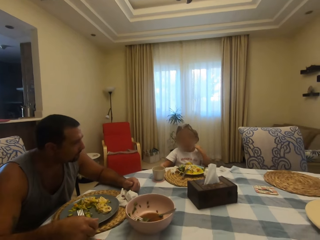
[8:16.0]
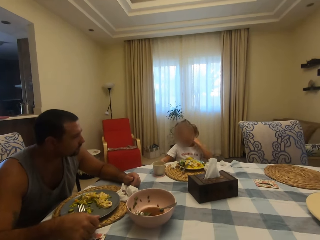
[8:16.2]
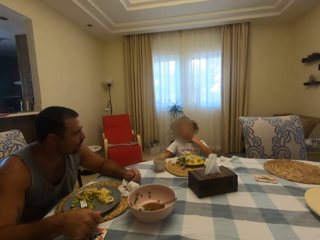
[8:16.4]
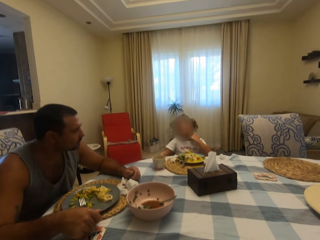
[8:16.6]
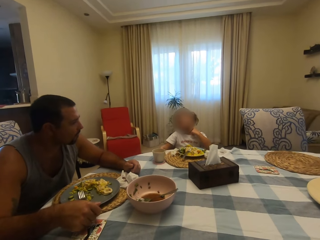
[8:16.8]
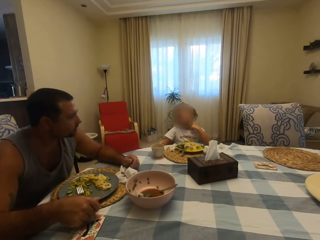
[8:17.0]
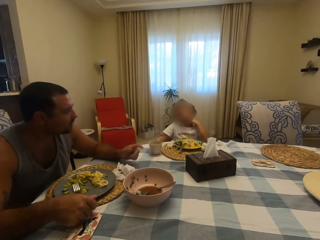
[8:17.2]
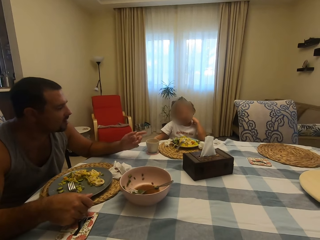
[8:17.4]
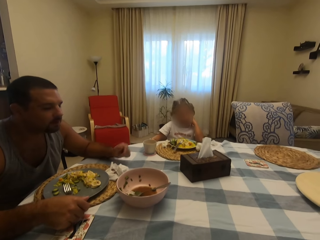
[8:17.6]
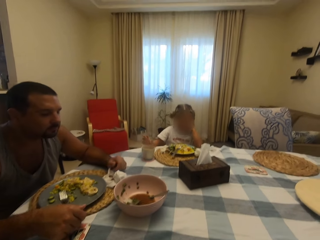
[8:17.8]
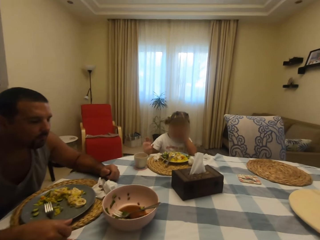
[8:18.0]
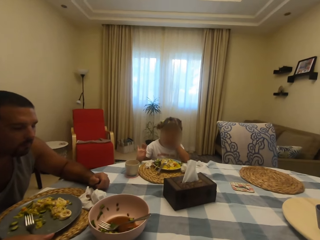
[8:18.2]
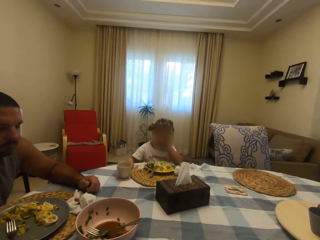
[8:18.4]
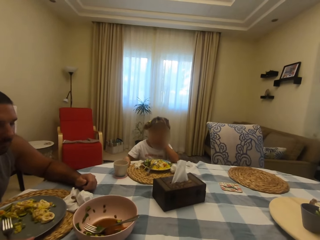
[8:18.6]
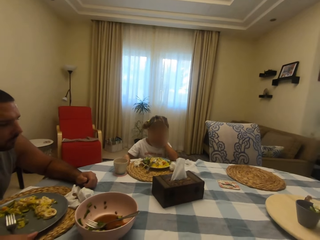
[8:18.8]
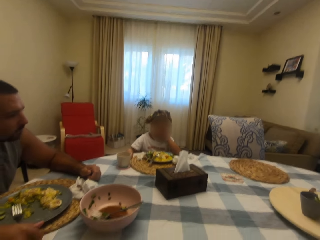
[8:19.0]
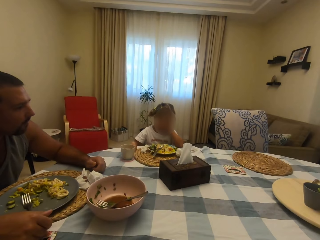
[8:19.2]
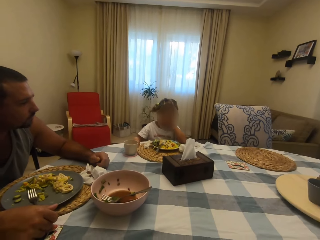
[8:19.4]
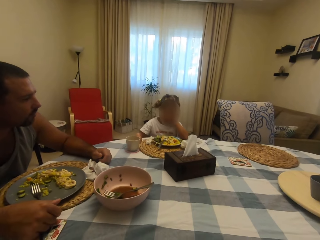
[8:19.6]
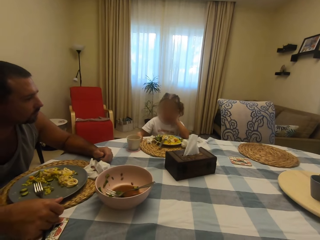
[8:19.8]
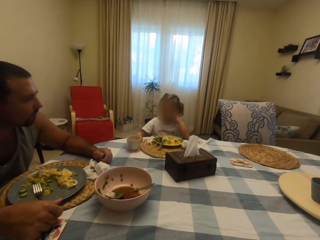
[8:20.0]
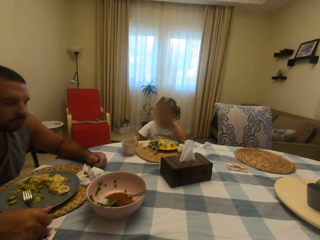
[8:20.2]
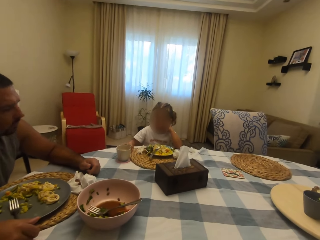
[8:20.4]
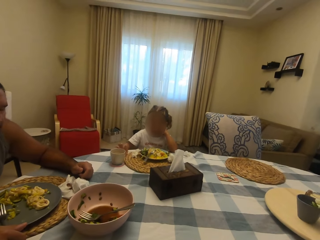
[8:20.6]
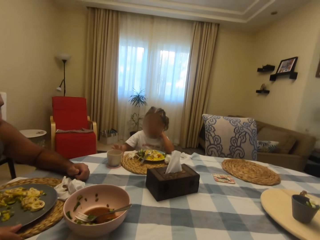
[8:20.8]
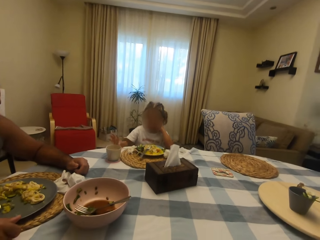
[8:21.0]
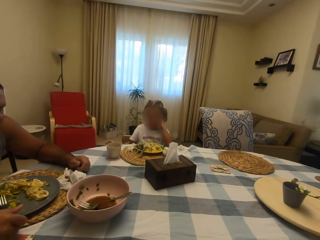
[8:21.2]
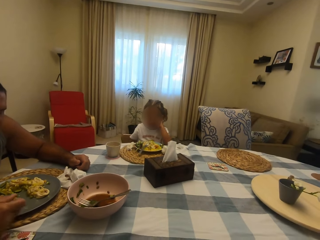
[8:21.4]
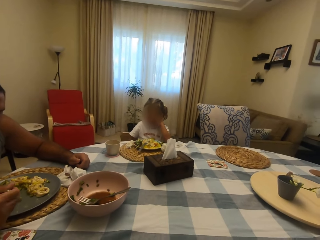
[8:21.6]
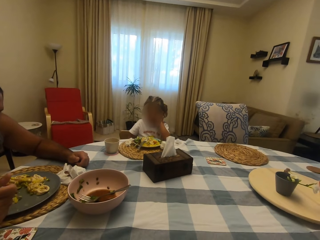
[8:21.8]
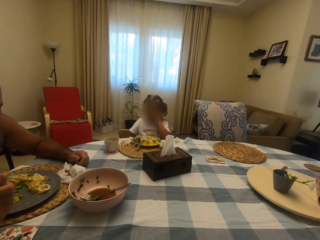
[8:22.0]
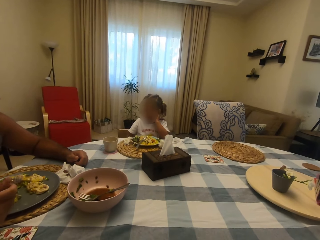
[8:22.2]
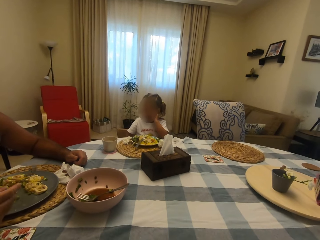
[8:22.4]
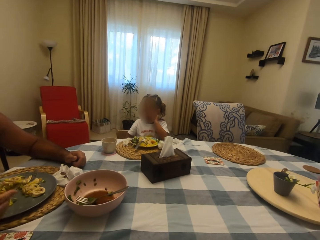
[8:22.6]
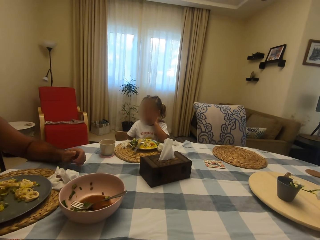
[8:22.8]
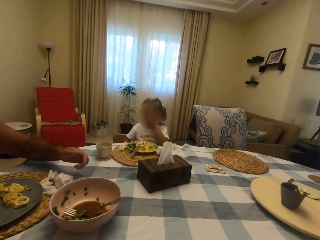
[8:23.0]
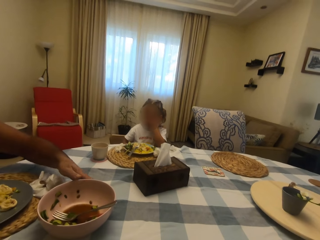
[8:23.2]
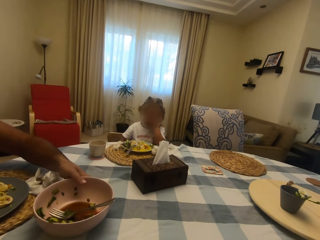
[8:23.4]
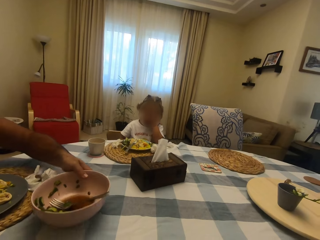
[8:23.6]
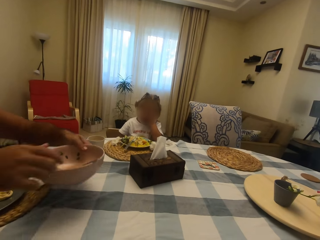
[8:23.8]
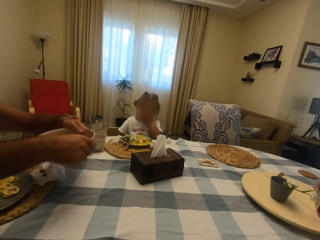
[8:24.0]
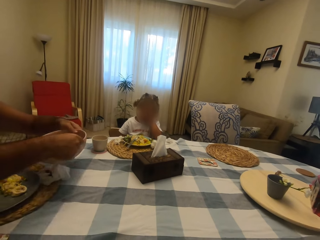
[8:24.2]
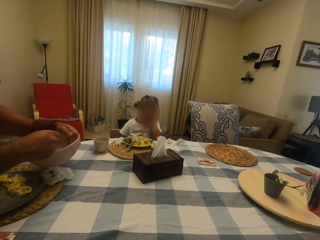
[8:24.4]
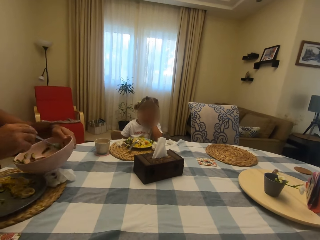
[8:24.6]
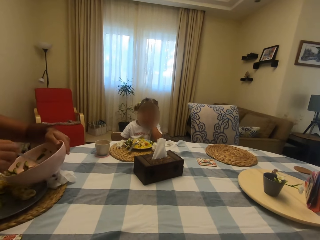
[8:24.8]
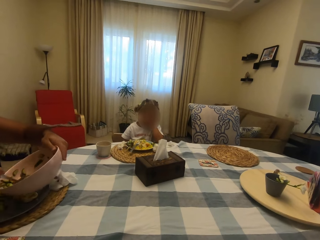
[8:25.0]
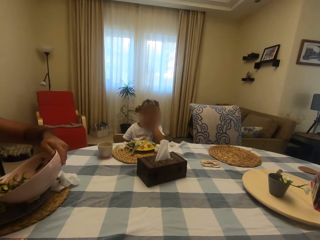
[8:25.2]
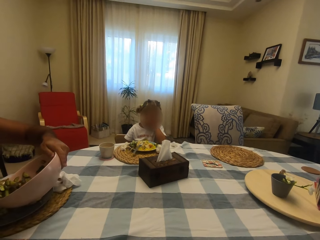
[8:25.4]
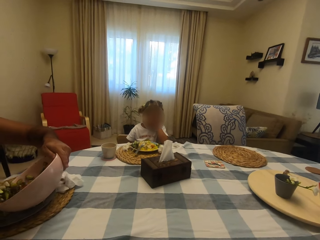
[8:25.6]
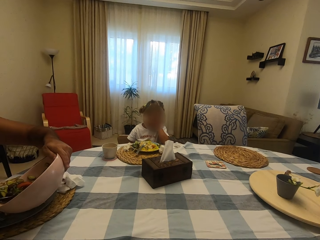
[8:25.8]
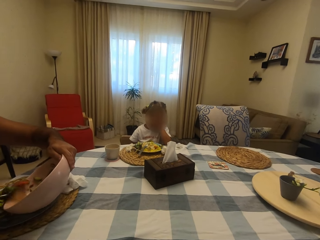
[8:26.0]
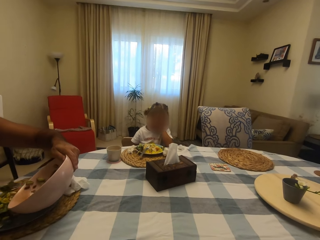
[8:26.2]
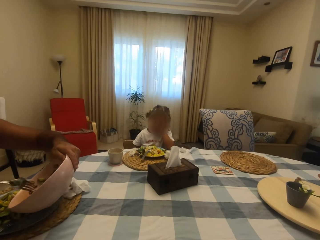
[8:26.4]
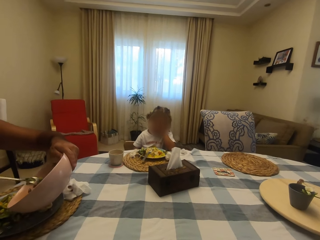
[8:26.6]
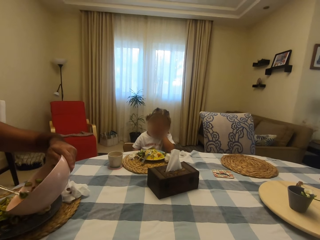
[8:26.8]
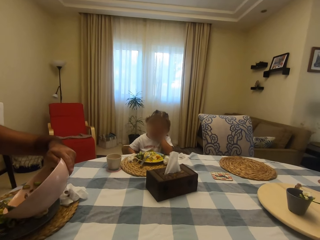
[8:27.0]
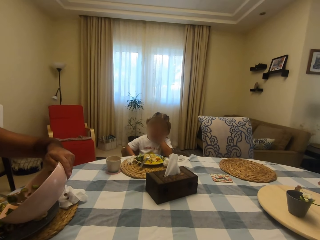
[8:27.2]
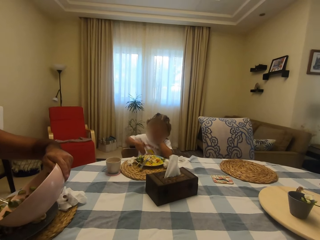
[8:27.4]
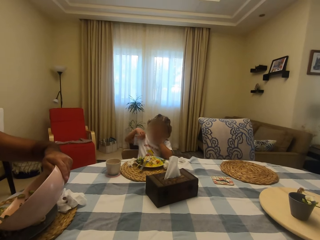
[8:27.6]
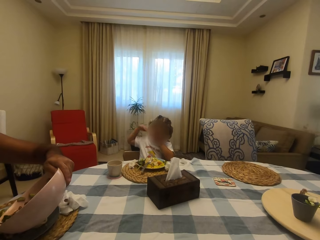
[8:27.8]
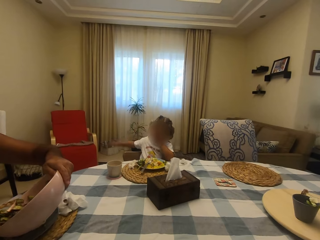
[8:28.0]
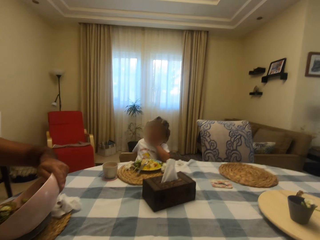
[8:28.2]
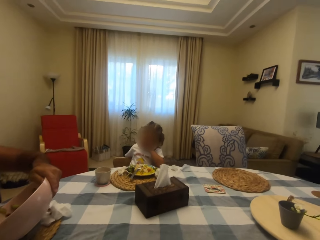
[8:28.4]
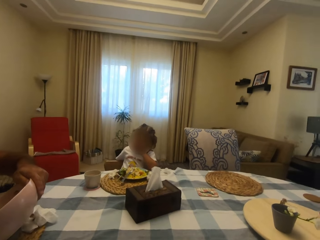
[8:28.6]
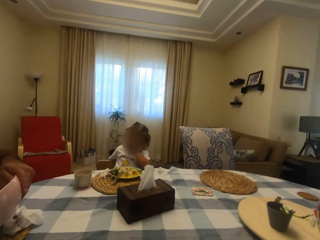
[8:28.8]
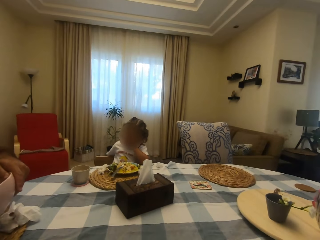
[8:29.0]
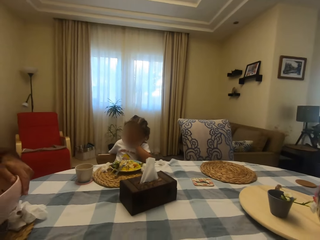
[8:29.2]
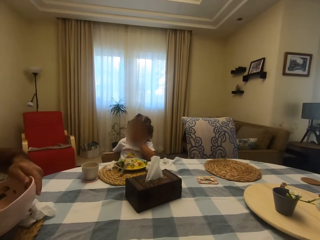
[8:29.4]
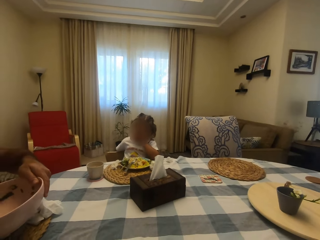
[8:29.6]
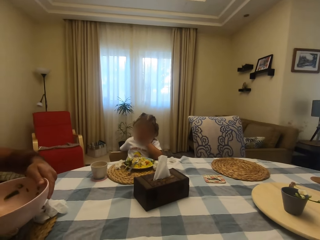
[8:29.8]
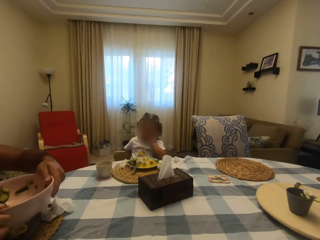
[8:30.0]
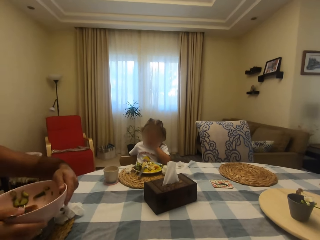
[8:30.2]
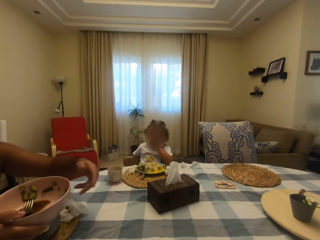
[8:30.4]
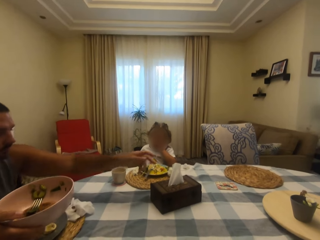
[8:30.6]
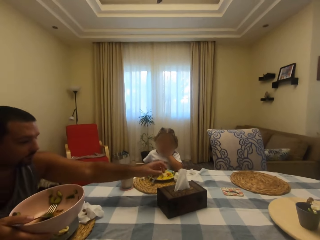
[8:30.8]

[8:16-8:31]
A person speaks. A man speaks and moves his head. The man speaks to the person and holds a bowl. The man picks up the bowl. The person speaks to the man. The man serves food and pours vegetables in the plate. The person speaks. A child converses with the camera wearer.

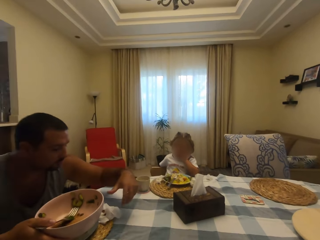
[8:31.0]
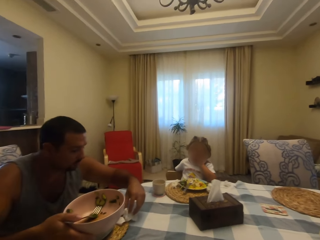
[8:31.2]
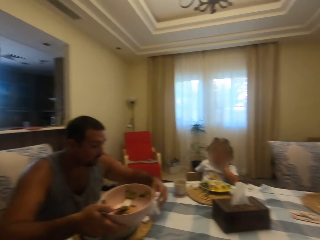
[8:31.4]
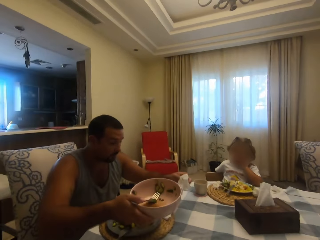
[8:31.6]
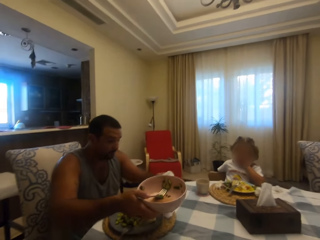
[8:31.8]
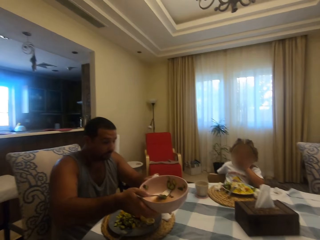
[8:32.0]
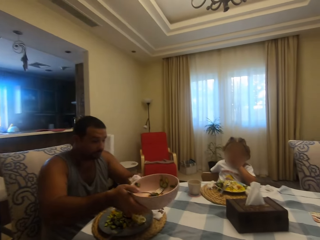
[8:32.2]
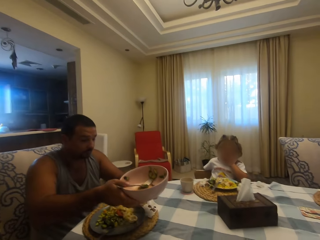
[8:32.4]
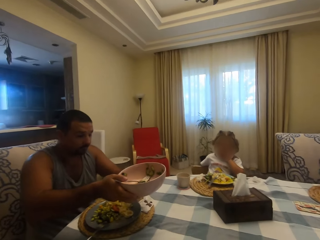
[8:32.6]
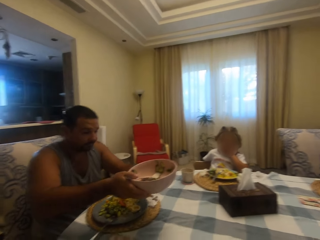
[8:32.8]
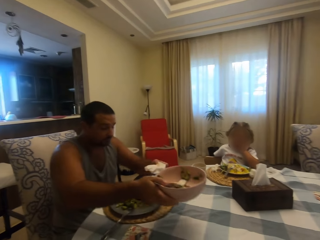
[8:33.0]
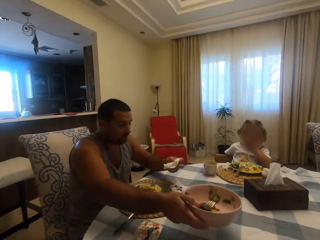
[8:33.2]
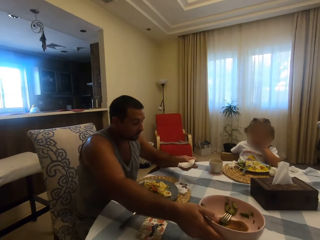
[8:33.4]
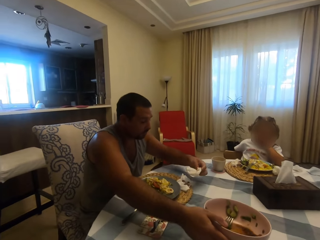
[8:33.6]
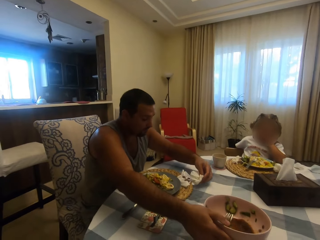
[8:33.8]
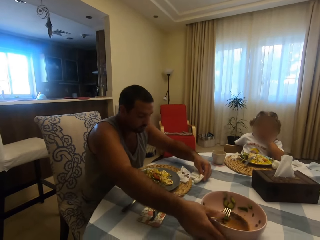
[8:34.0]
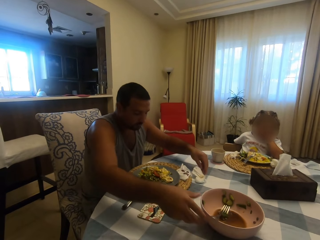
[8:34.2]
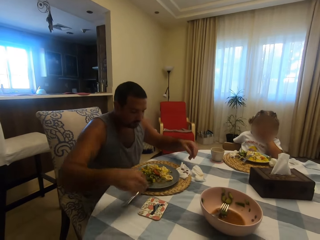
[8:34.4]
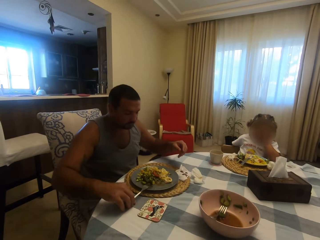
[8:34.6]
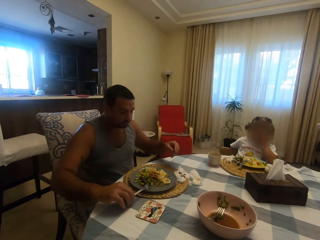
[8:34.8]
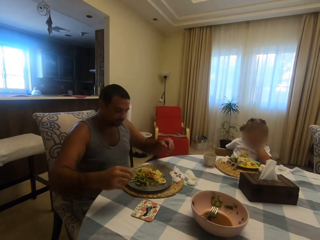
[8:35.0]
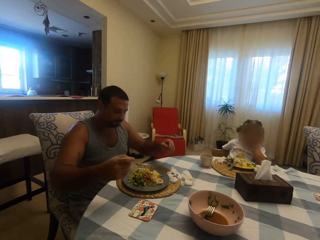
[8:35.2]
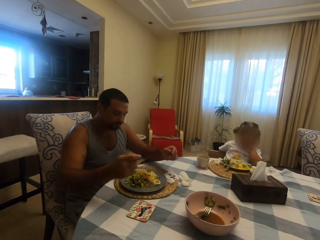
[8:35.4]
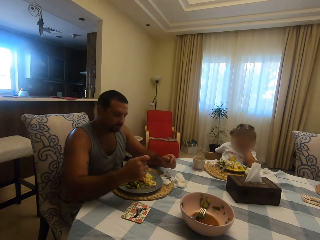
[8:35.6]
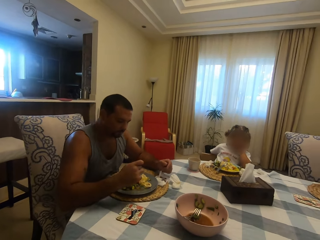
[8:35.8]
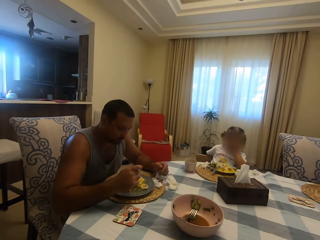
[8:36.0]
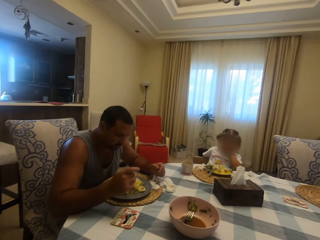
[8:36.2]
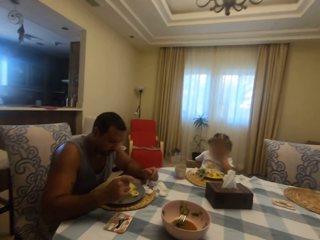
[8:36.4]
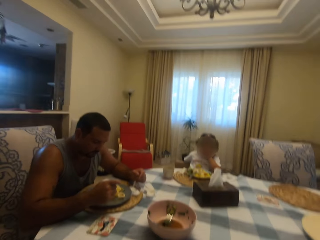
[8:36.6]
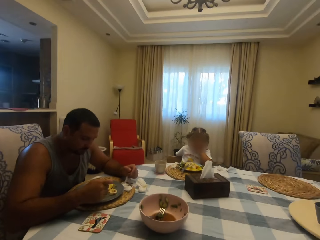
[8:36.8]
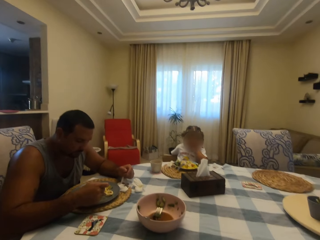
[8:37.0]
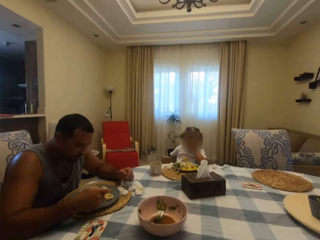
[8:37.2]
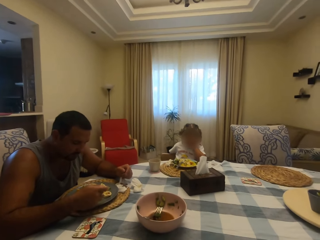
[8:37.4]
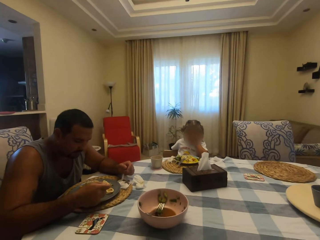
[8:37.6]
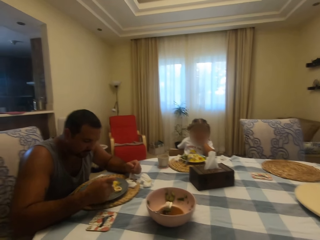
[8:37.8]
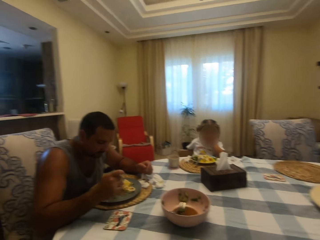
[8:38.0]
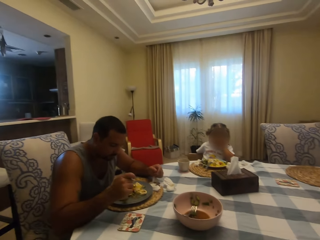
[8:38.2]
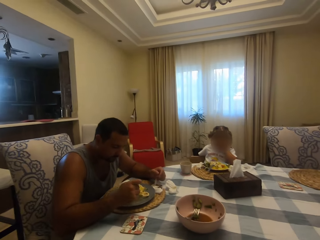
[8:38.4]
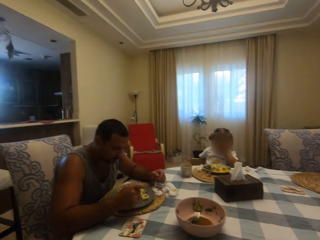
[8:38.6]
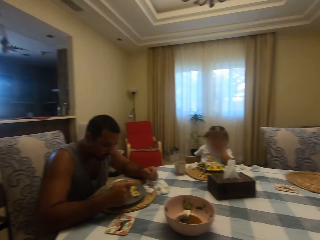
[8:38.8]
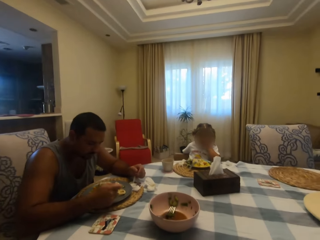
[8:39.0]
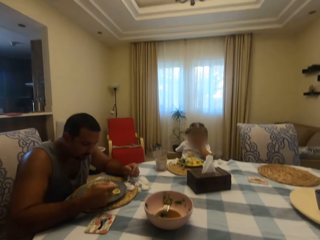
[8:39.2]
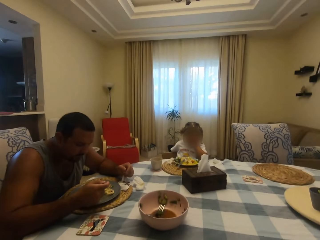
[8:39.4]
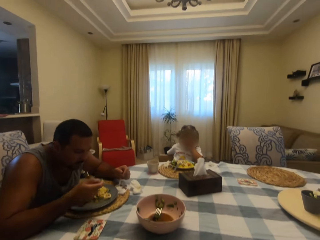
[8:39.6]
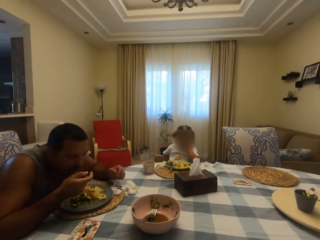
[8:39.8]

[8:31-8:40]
A person wipes a bowl with a serviette. The camera wearer speaks to another person. A man places a bowl on the table.
